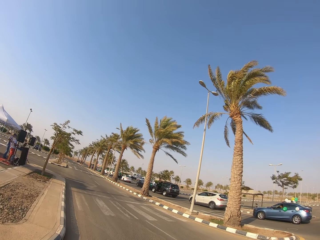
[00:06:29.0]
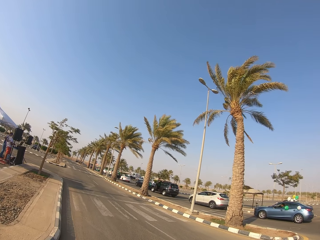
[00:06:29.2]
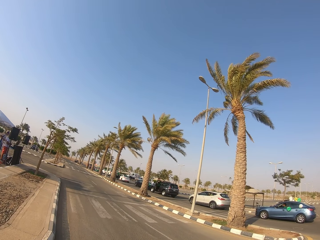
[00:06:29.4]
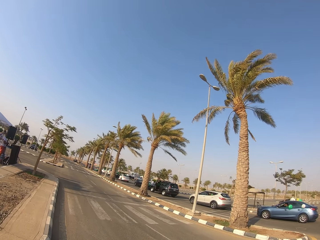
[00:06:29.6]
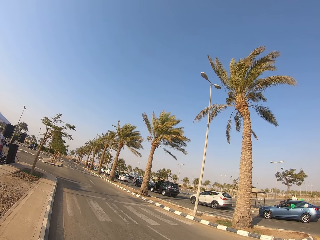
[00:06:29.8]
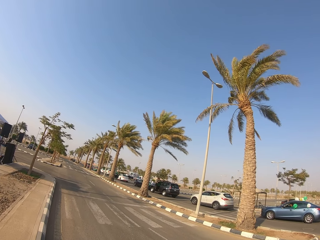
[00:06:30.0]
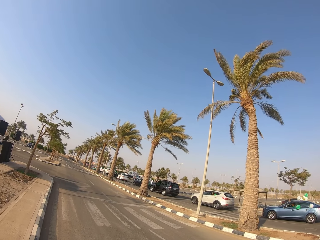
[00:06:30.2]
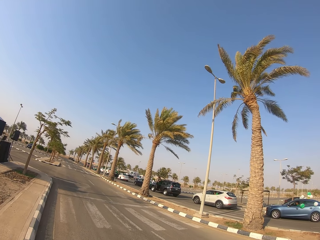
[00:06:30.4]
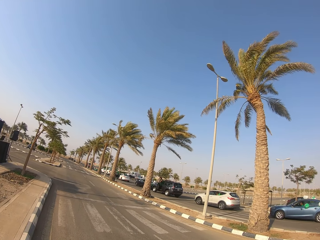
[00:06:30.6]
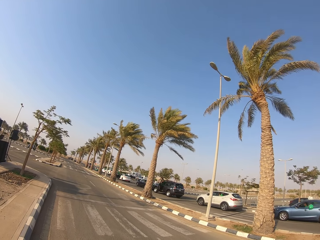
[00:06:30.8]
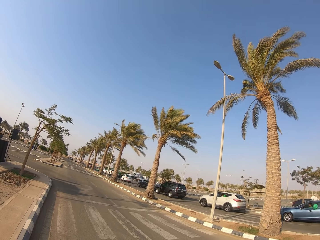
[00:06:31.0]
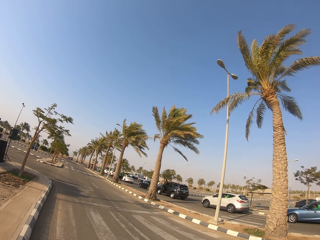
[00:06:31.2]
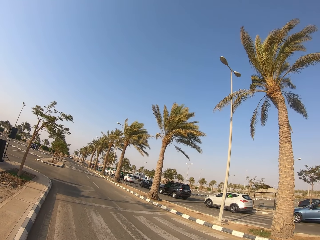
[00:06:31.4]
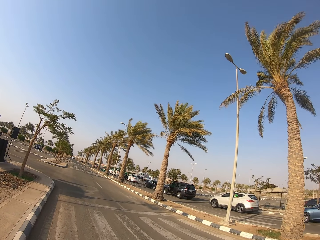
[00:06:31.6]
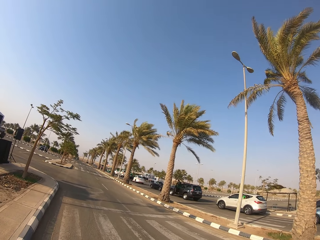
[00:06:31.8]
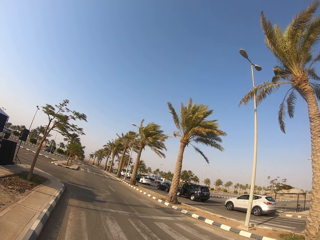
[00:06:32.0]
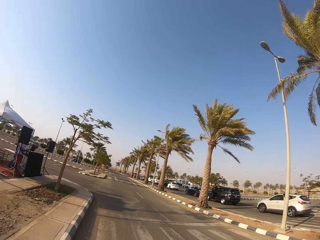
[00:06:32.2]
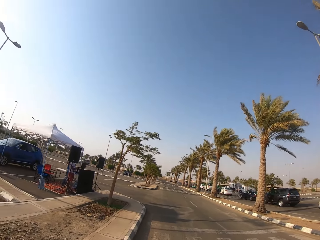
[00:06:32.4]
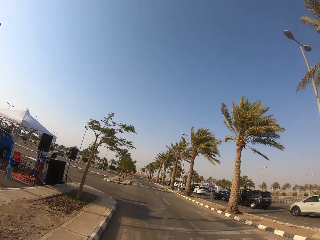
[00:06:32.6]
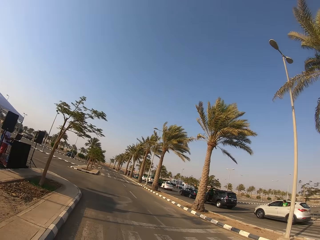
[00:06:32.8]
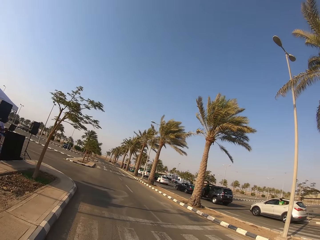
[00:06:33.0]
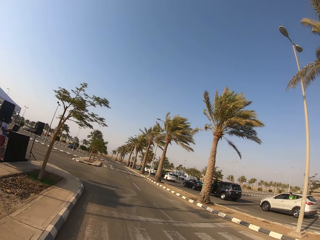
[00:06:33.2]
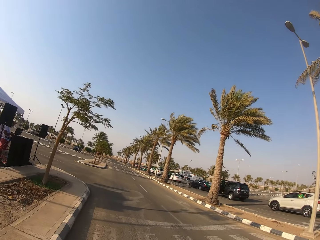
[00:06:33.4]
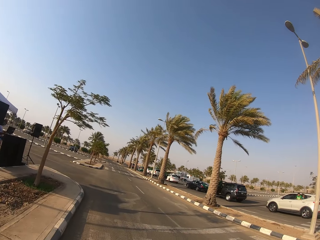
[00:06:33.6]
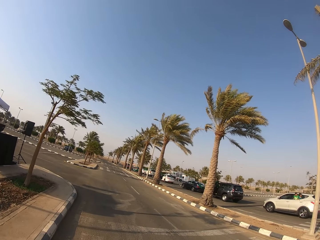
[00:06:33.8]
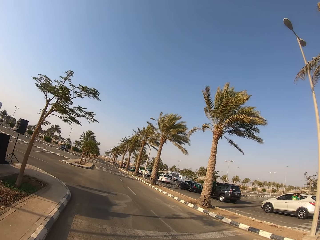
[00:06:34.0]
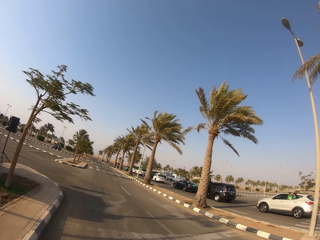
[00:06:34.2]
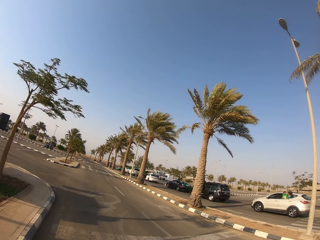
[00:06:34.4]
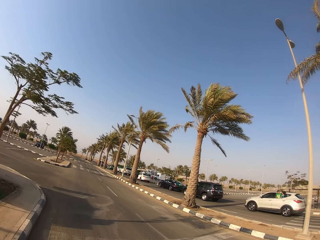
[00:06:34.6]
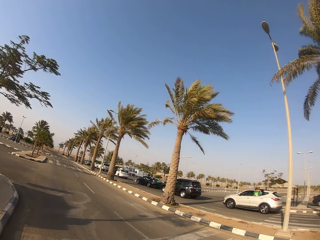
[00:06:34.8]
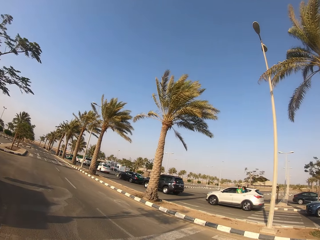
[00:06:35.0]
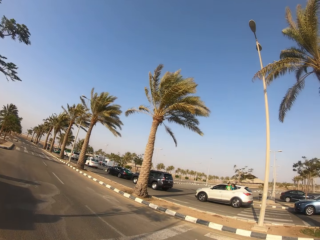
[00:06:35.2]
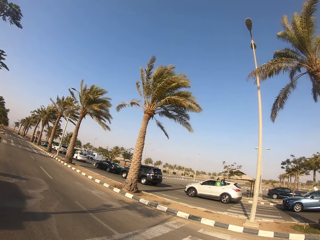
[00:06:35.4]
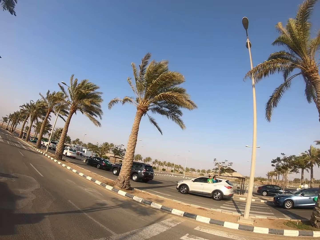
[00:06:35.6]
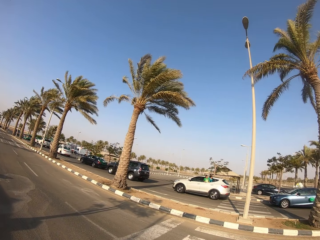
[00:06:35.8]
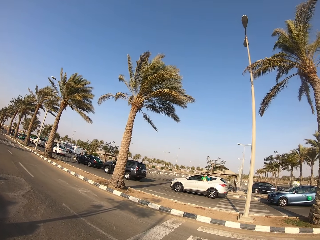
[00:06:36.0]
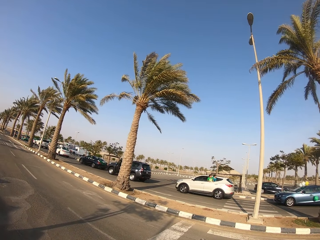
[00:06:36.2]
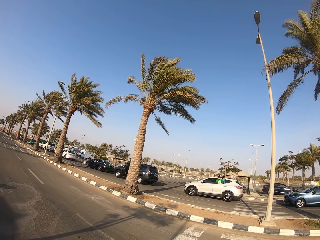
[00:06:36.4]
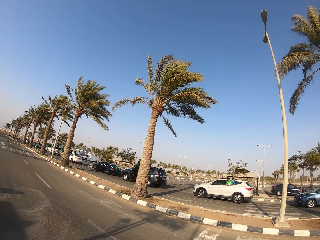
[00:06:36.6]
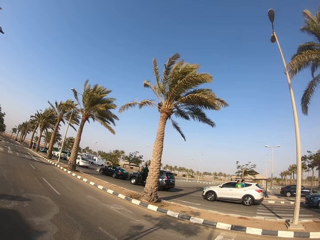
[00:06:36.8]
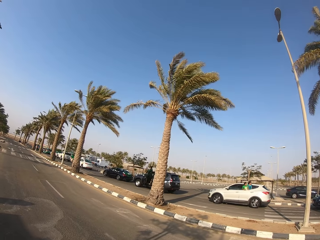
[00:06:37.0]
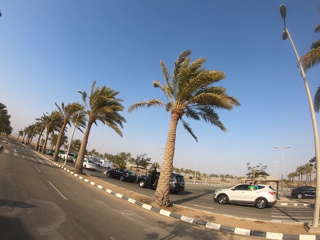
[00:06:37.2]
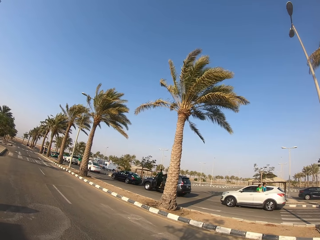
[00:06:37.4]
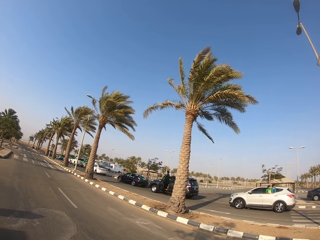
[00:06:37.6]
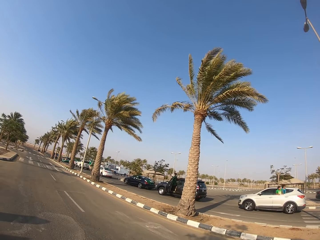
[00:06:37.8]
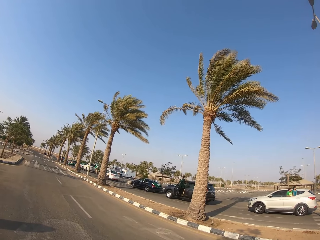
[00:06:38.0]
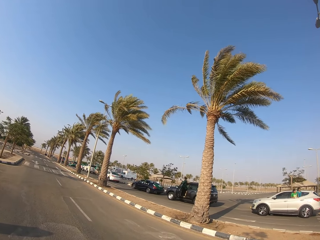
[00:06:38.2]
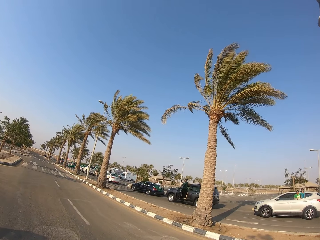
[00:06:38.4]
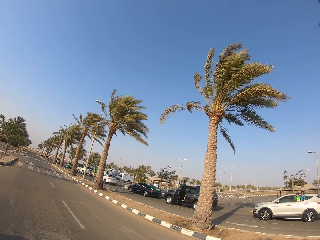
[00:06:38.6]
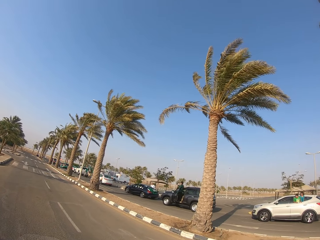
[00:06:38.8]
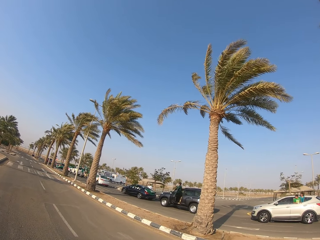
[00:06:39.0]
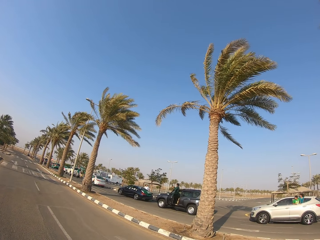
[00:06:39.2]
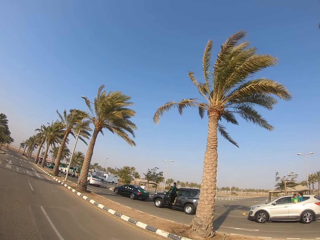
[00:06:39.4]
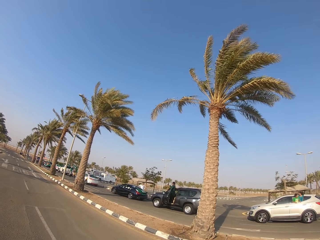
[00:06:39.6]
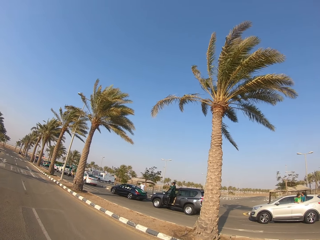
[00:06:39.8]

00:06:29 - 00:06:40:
The camera wearer walks on the road.

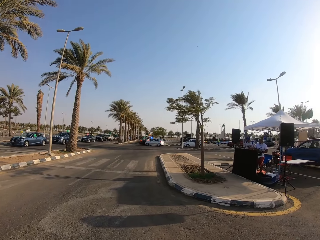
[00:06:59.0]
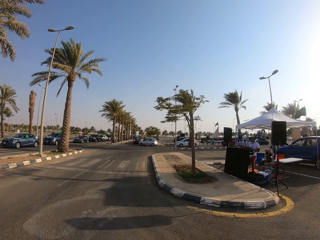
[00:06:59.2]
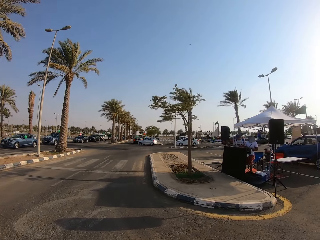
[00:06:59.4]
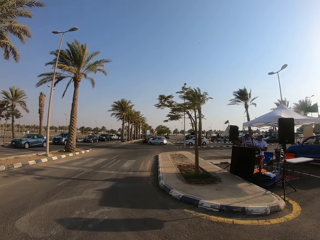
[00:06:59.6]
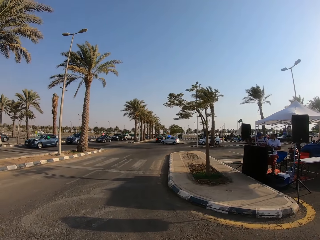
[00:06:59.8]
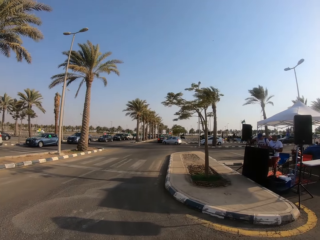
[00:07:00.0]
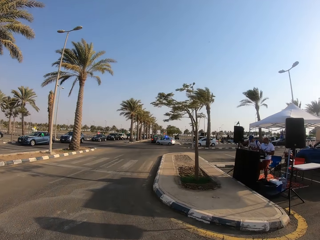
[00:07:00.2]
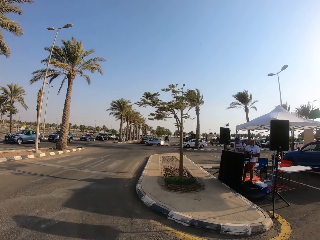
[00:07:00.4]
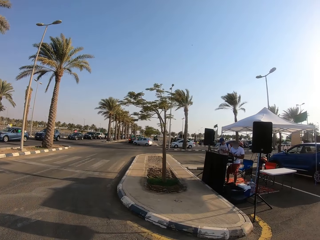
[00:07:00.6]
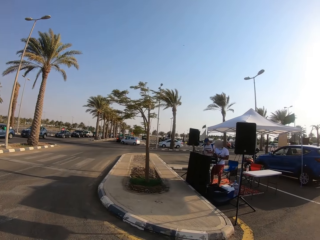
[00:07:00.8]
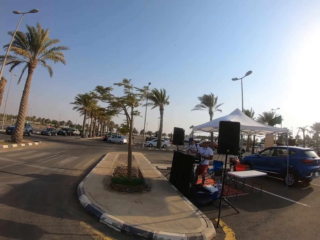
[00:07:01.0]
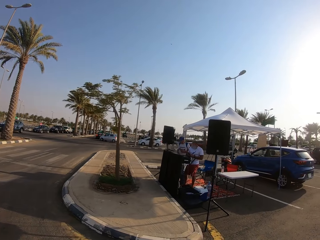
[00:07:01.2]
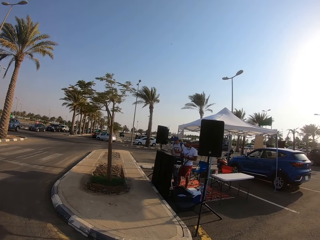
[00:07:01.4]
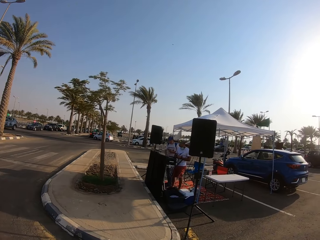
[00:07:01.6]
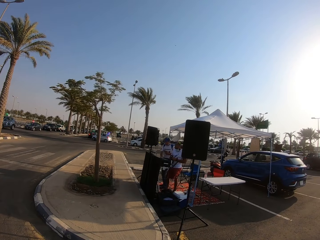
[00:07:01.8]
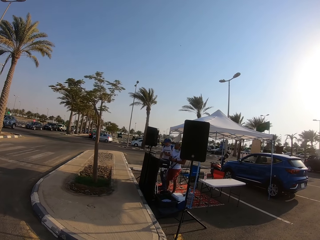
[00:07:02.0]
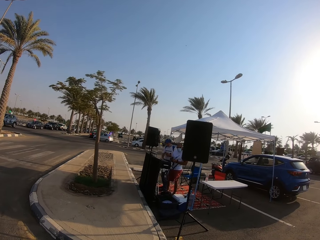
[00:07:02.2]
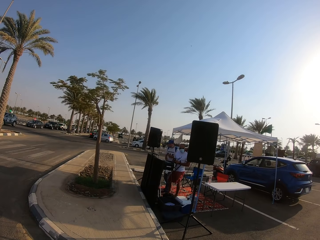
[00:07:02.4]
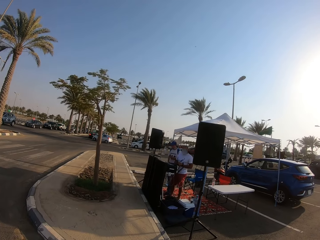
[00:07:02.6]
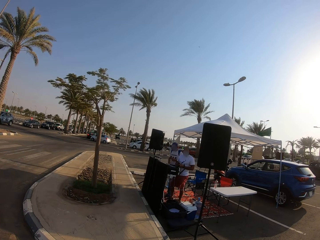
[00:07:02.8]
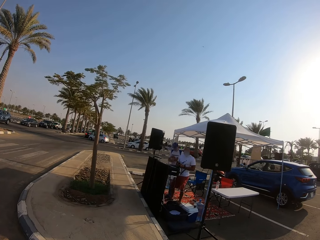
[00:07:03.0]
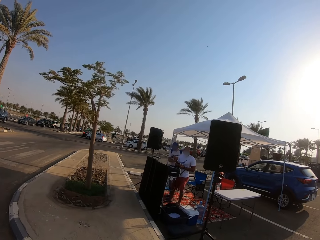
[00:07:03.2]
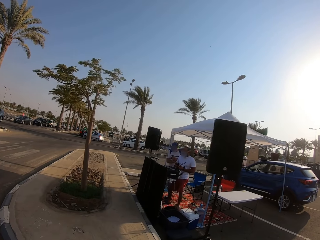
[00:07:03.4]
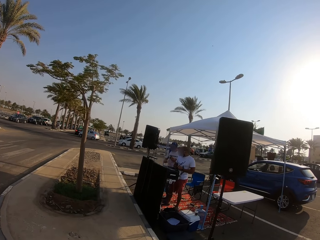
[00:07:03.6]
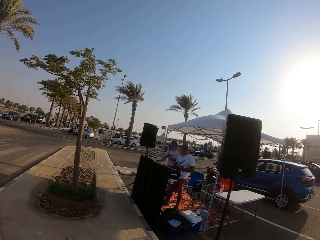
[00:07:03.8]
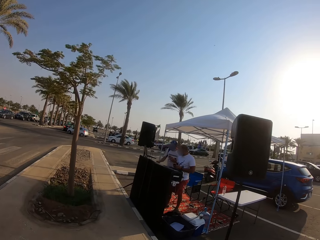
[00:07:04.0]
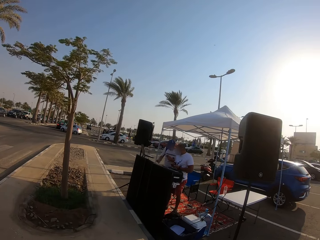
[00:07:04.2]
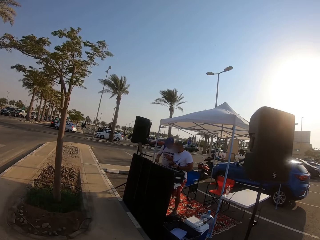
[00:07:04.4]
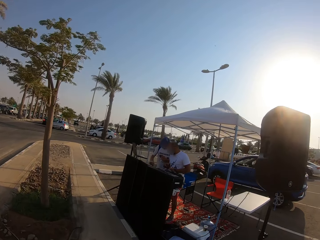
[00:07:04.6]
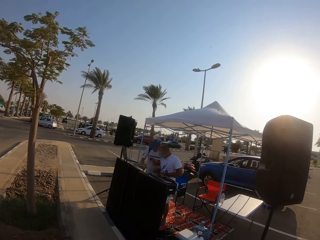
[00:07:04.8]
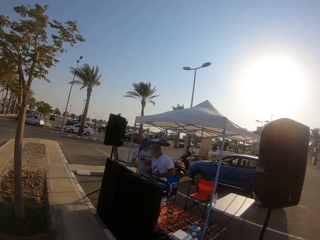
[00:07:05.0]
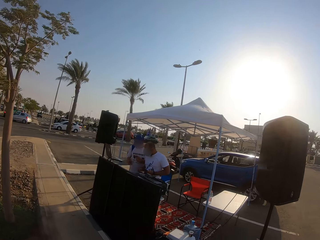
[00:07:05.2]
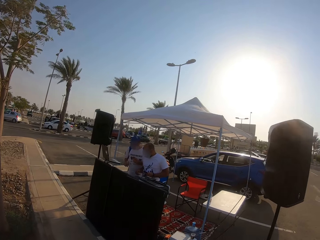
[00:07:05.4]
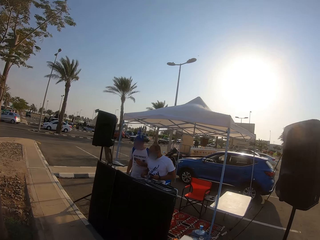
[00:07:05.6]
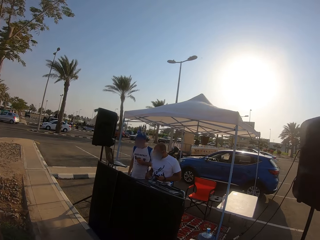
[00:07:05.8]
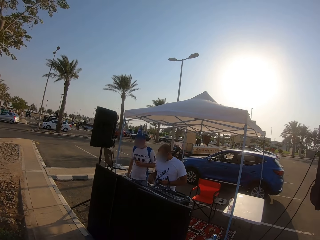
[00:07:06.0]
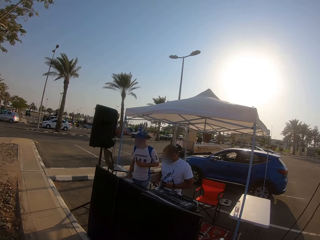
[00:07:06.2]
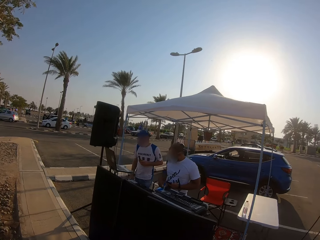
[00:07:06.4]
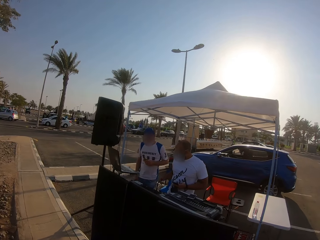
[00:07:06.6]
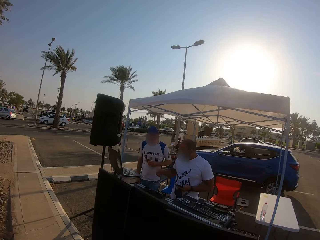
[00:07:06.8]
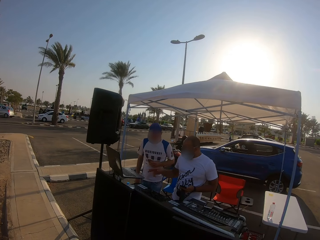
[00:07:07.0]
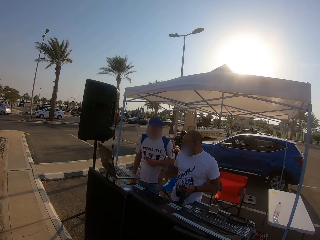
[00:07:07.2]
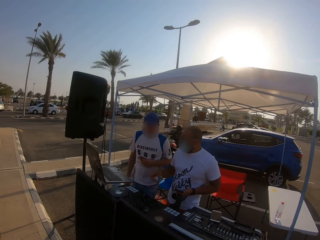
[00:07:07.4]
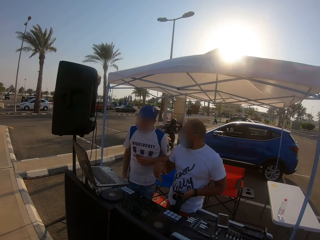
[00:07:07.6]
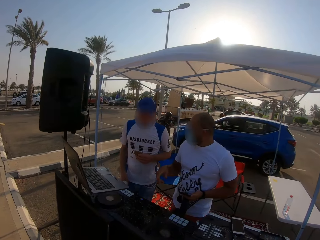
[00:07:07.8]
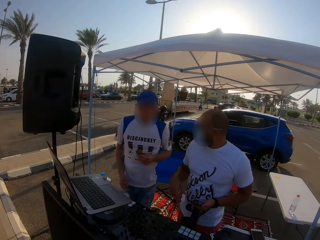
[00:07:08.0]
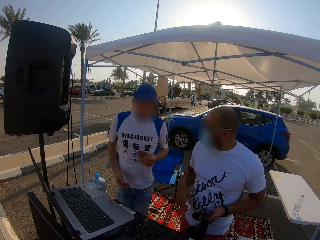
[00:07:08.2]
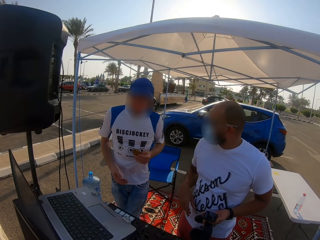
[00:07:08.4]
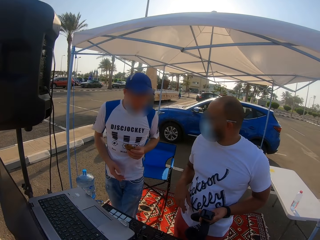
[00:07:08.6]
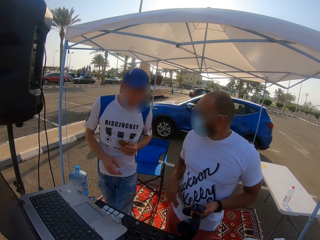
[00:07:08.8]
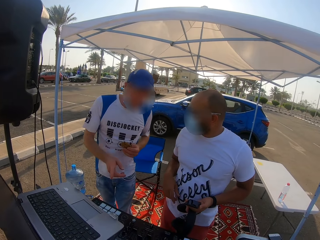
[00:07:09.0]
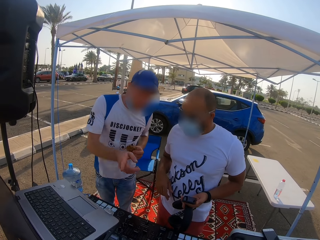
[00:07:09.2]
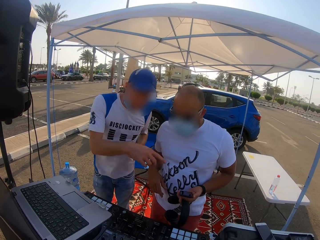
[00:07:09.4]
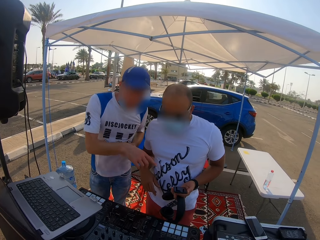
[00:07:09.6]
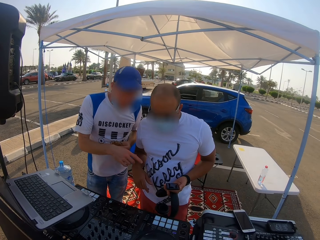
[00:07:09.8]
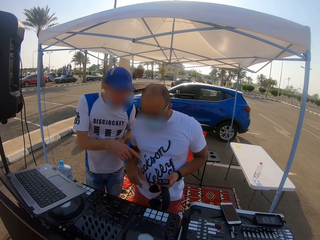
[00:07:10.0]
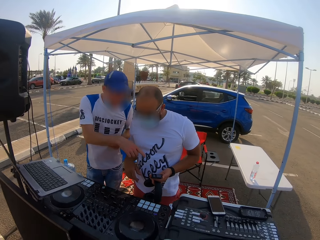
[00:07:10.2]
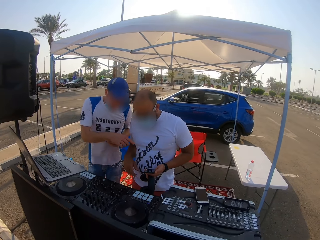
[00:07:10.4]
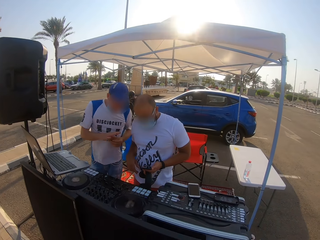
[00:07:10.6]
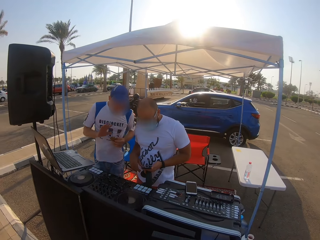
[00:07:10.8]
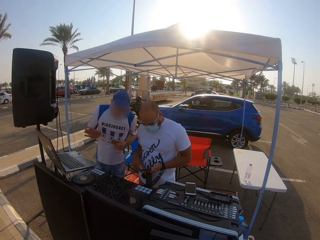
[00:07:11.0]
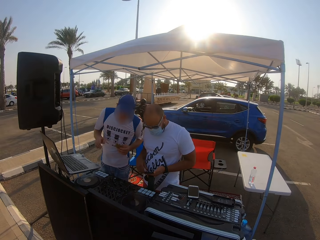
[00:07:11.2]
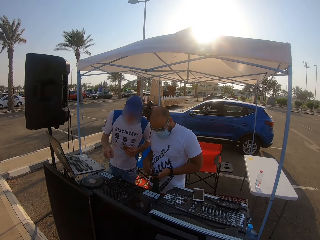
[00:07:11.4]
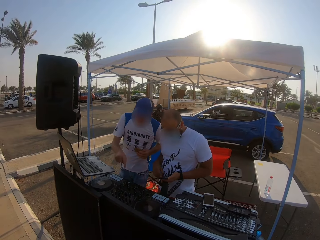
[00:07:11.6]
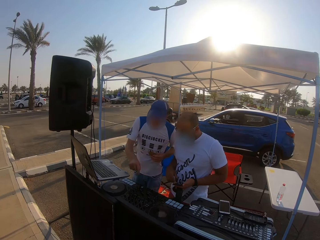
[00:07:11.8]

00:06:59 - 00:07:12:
The camera wearer walks on the road. They walk on the parking lot. They look at a man and a deejay. The man talks to the deejay with gestures. The camera wearer stands on the parking lot.
